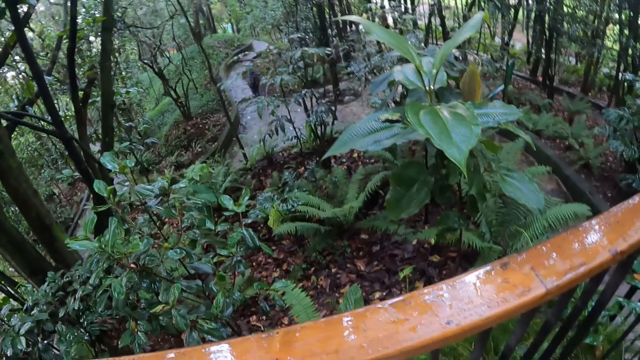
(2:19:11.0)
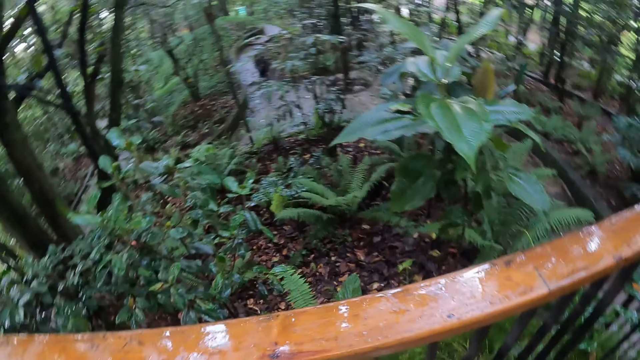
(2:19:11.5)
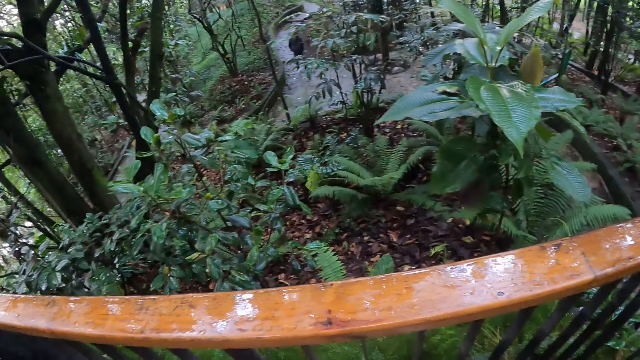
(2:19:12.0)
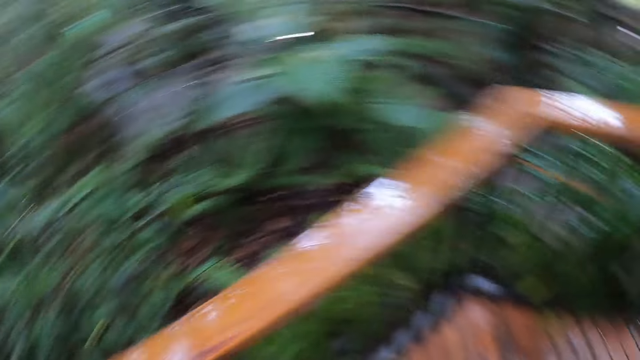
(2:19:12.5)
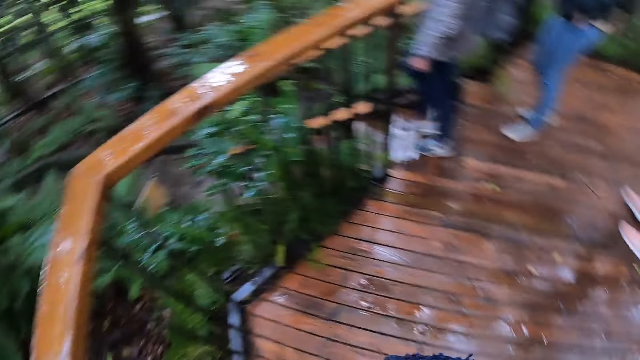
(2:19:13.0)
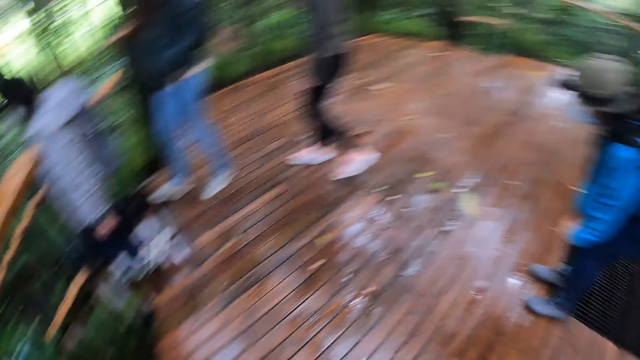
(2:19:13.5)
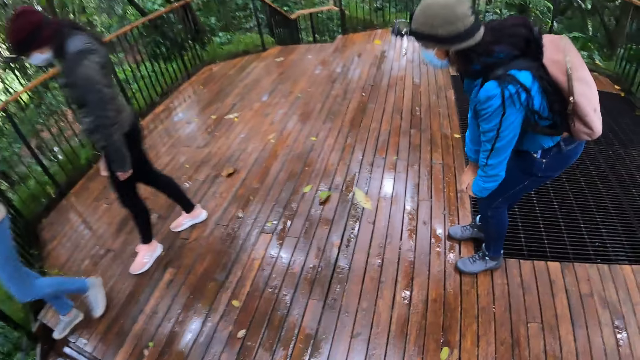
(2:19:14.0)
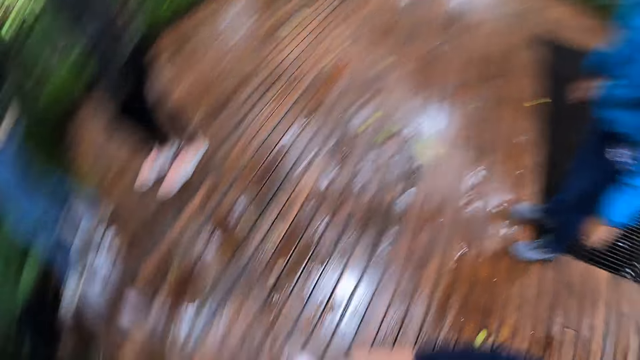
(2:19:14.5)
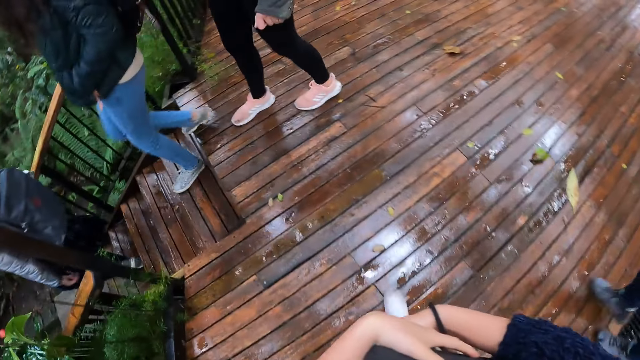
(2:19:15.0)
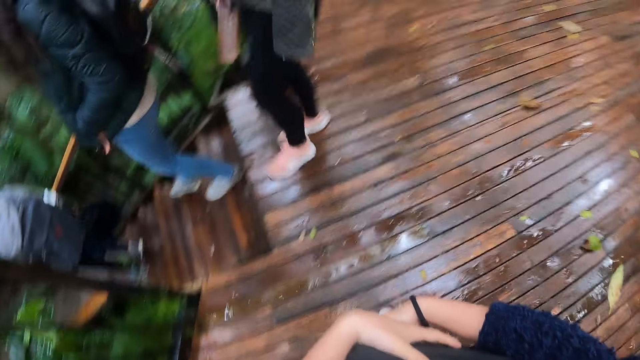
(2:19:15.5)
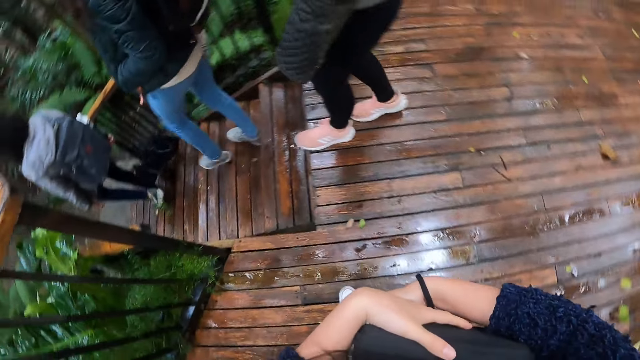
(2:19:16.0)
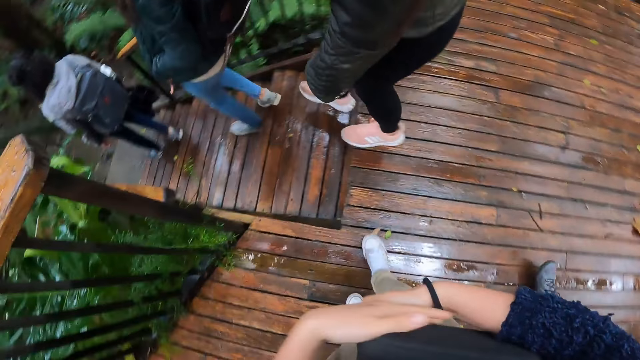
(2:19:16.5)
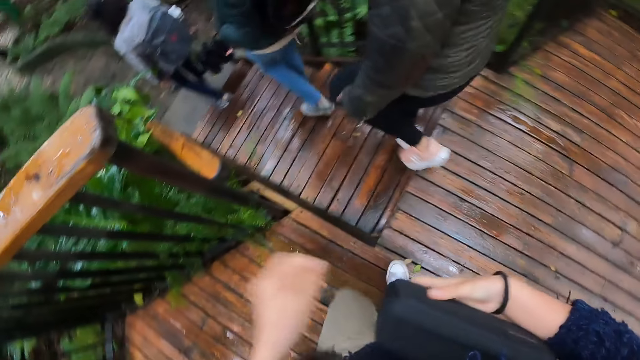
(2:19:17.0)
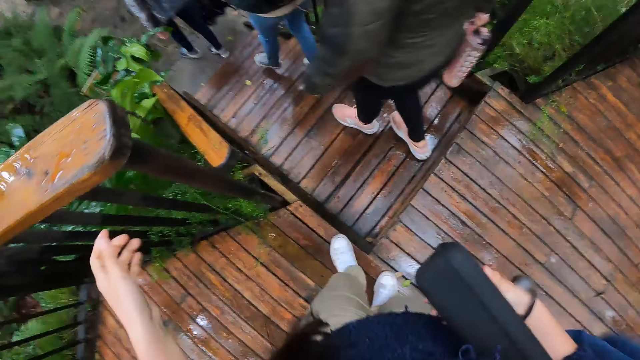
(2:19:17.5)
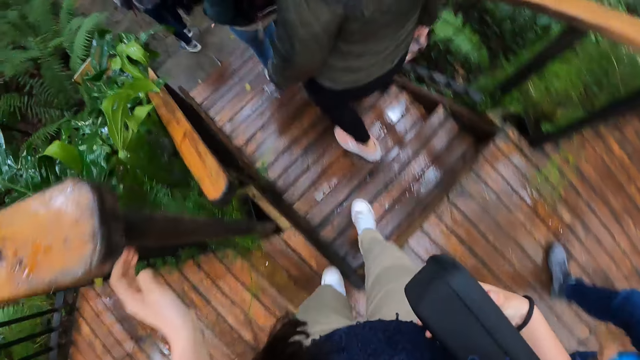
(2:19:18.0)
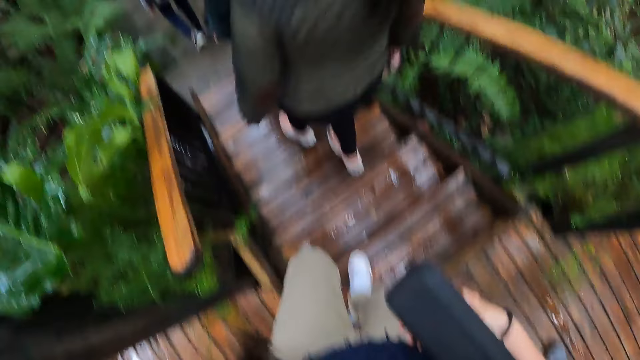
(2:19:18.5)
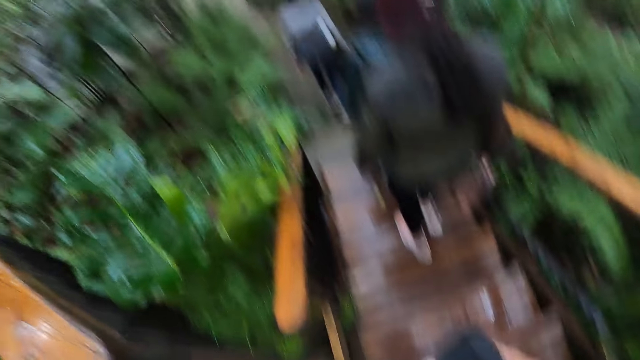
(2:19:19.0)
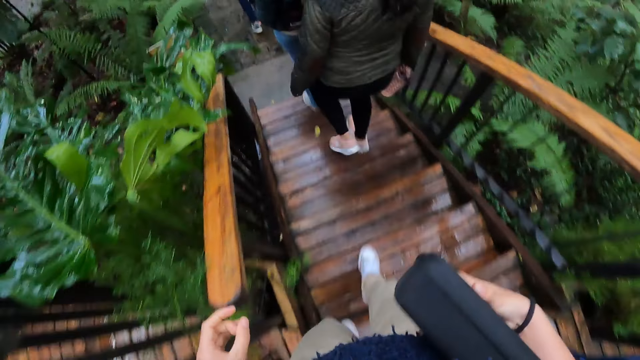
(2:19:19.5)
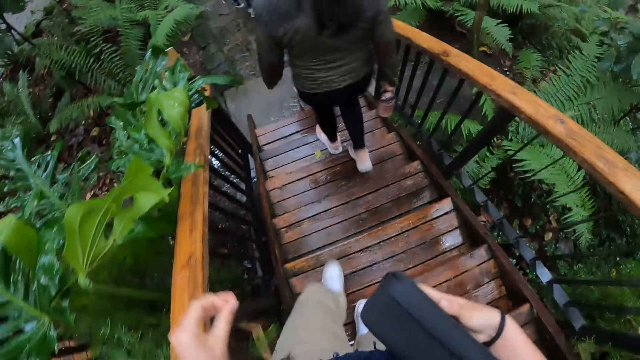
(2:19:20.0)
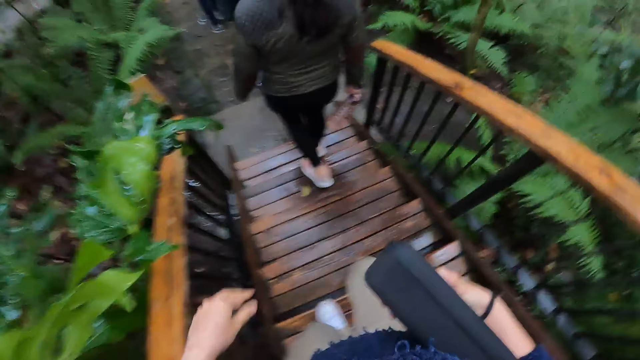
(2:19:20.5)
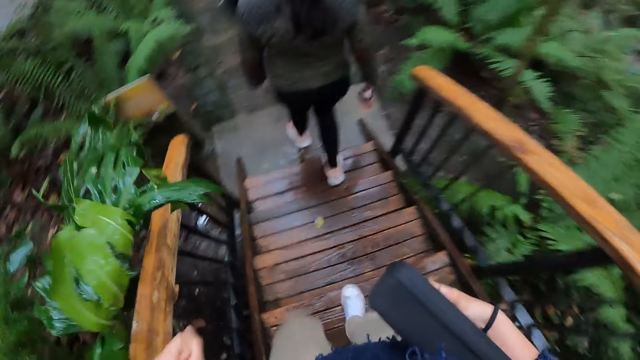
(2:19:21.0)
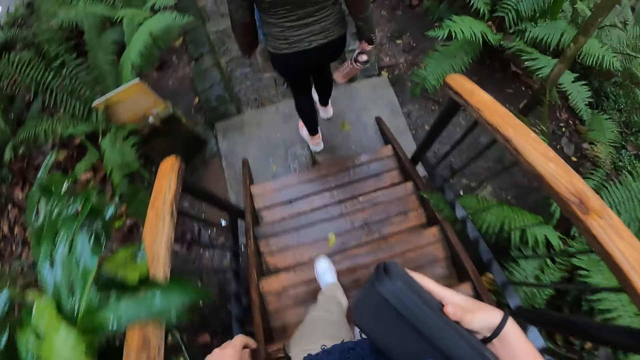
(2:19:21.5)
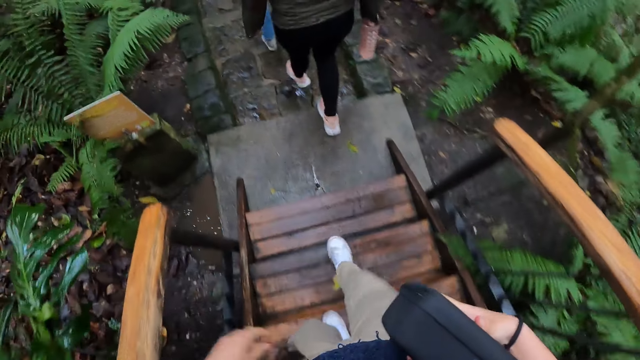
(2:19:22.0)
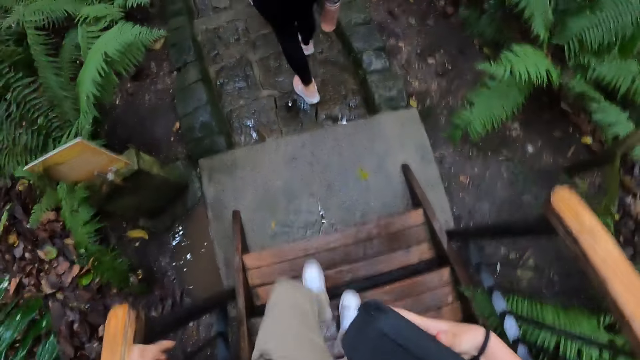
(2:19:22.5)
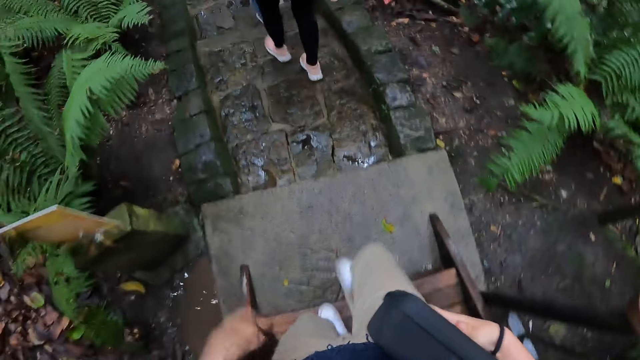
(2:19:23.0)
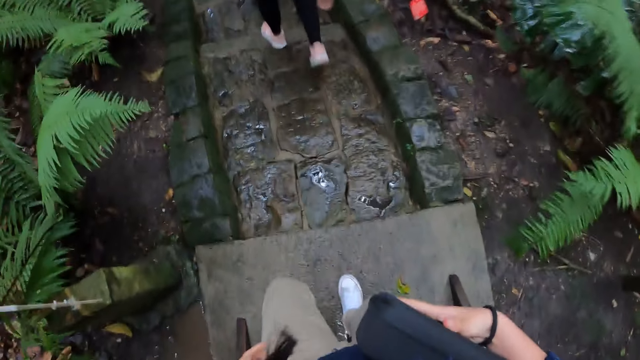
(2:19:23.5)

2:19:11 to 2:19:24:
The camera wearer comes closer to the bridge side view. They look around. They walk forward. They walk down the stairway. They hold the battery case with the right hand.

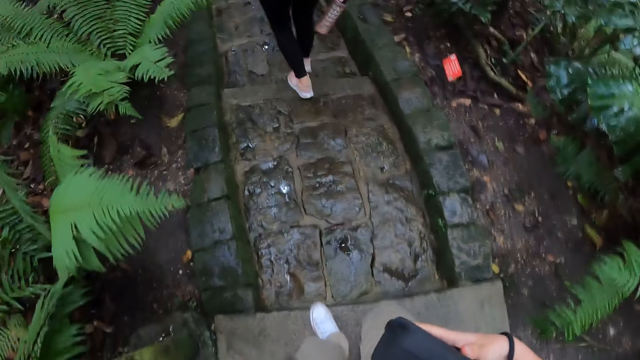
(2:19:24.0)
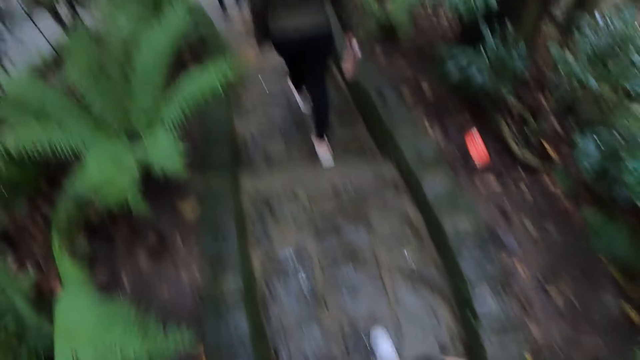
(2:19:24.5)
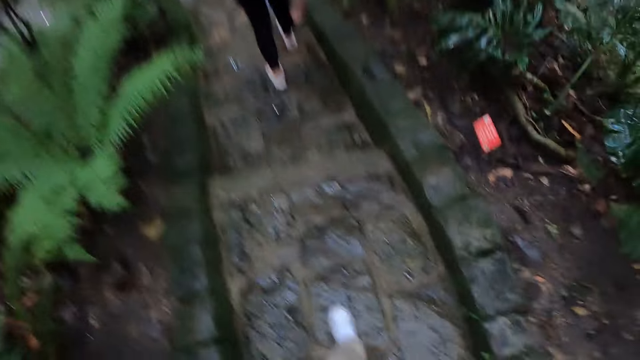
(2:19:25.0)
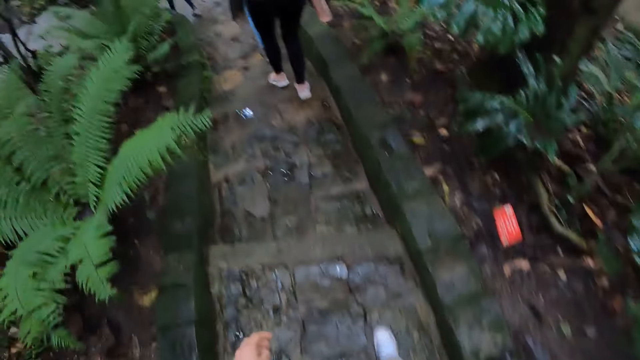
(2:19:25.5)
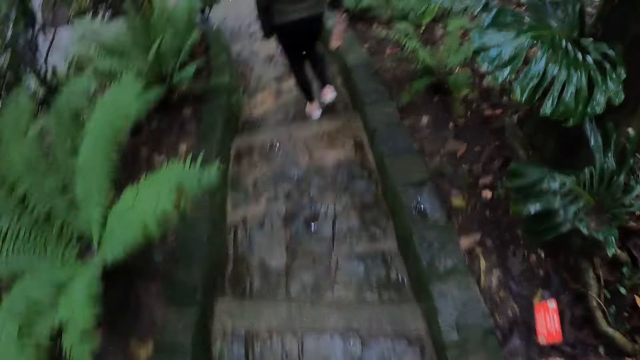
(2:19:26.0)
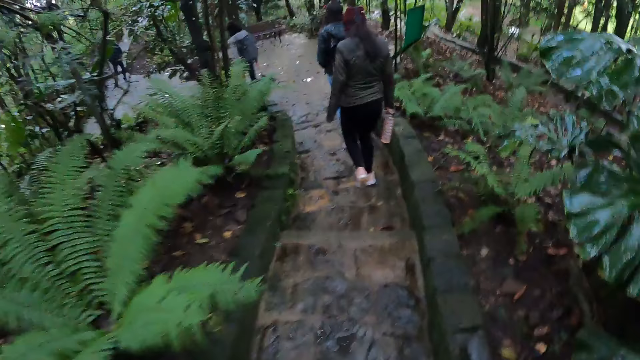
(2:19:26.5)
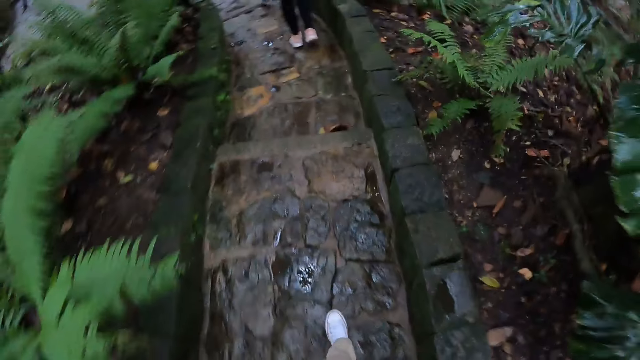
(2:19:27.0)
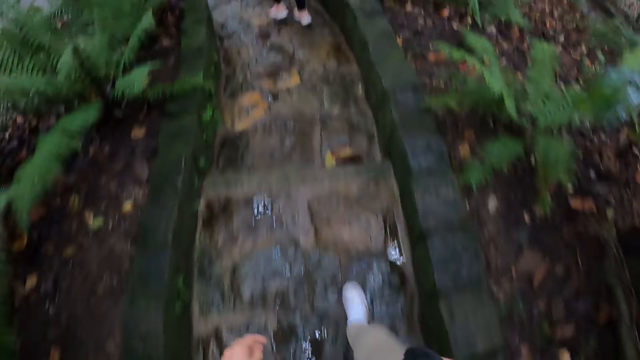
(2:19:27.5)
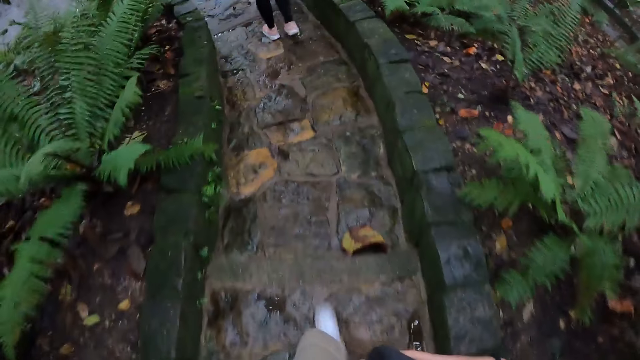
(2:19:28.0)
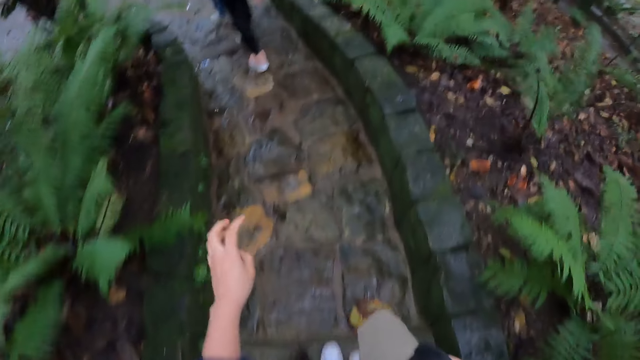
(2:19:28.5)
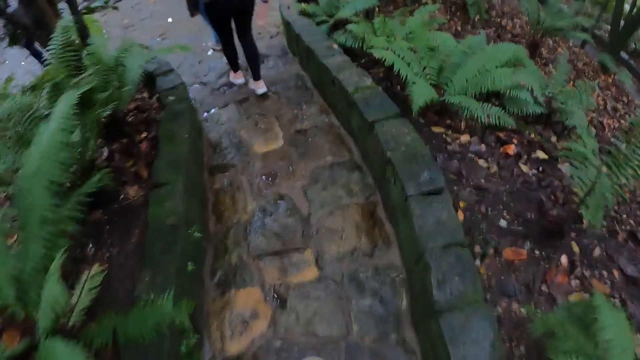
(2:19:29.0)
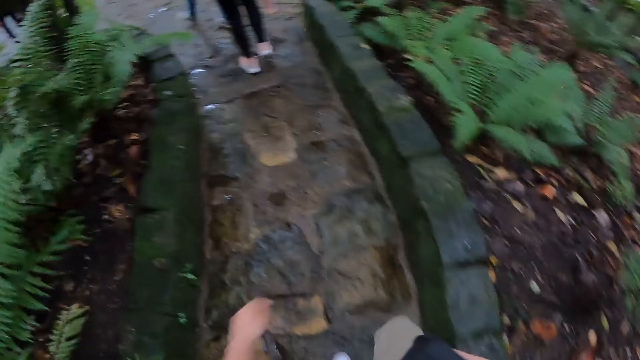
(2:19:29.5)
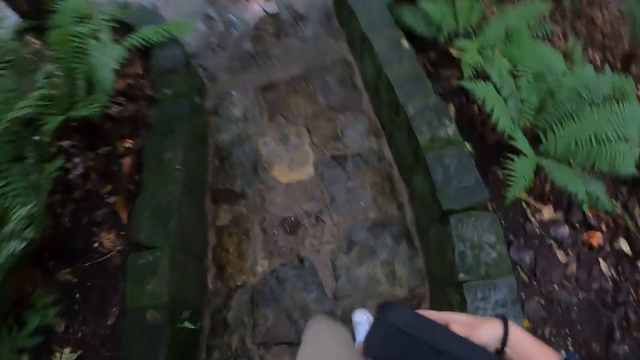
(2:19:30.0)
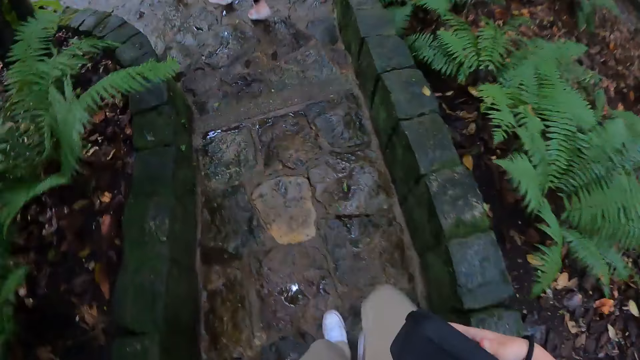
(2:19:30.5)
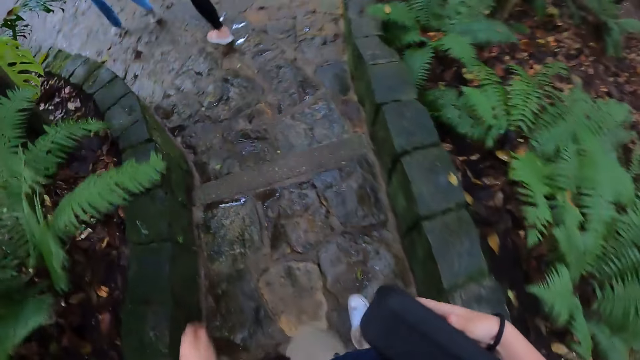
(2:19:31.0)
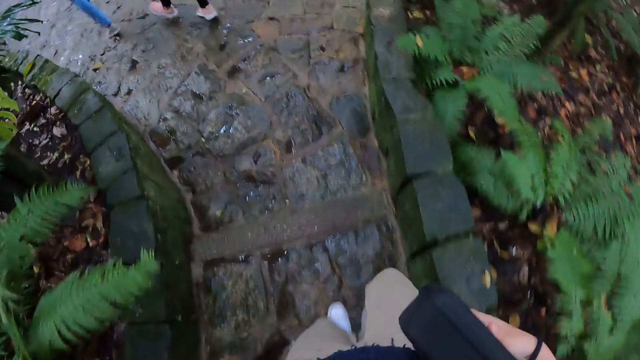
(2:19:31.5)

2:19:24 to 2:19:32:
The camera wearer holds the battery case with her right hand. She walks down the side way.
